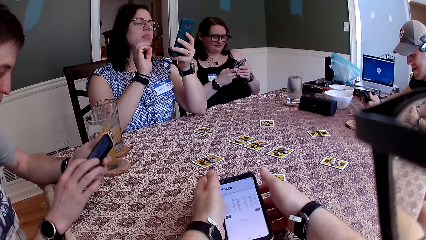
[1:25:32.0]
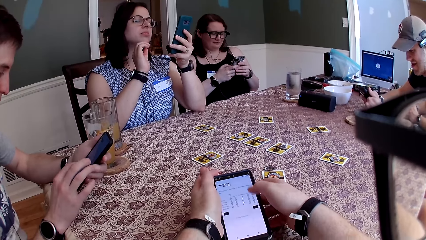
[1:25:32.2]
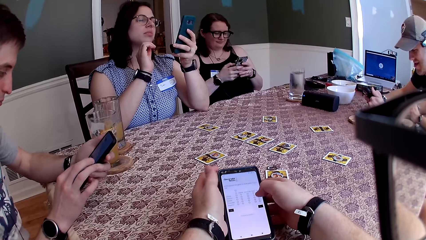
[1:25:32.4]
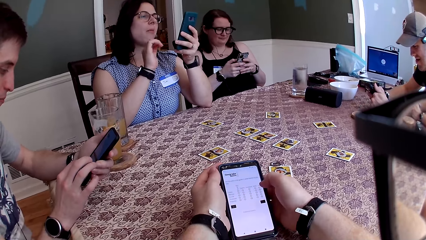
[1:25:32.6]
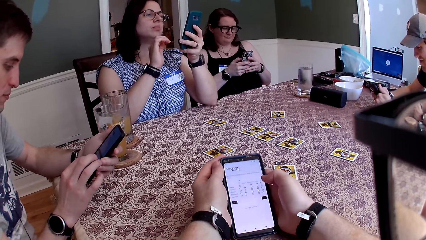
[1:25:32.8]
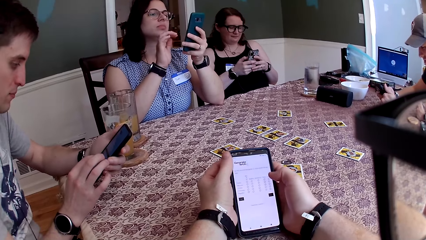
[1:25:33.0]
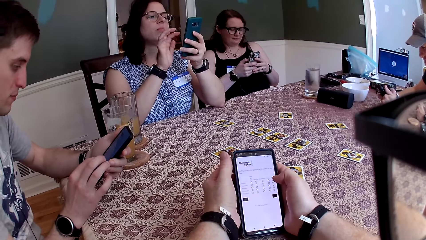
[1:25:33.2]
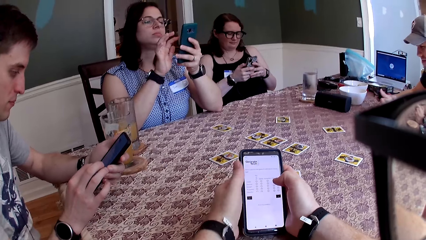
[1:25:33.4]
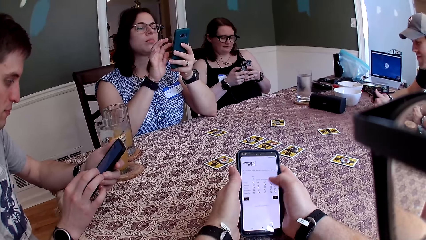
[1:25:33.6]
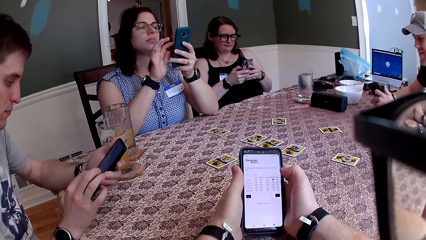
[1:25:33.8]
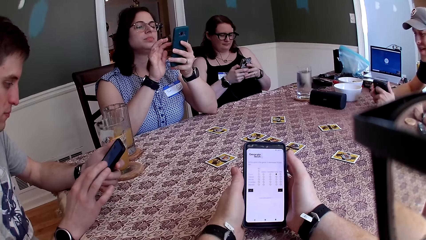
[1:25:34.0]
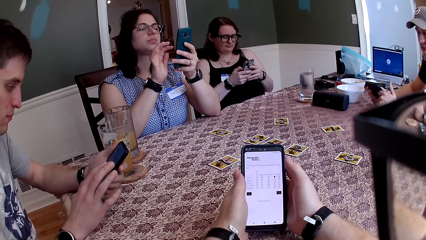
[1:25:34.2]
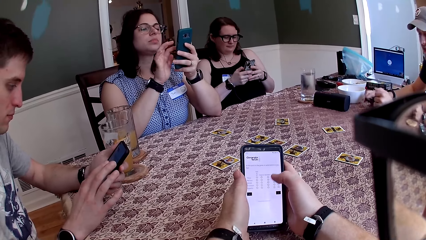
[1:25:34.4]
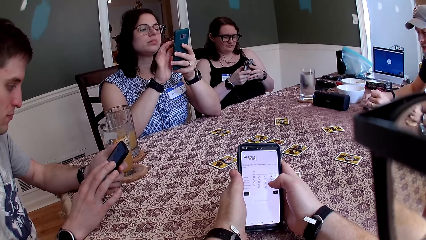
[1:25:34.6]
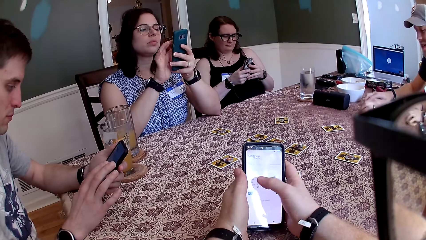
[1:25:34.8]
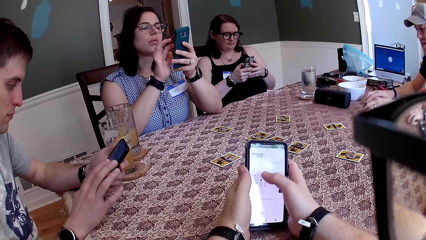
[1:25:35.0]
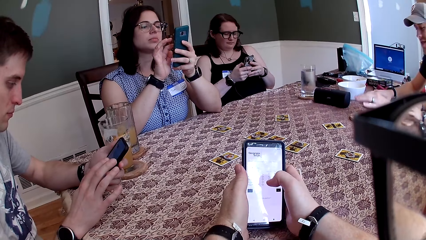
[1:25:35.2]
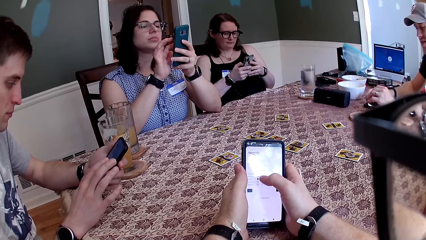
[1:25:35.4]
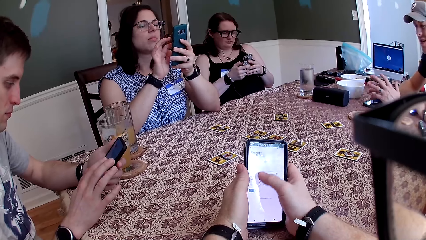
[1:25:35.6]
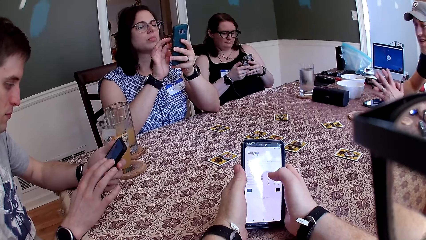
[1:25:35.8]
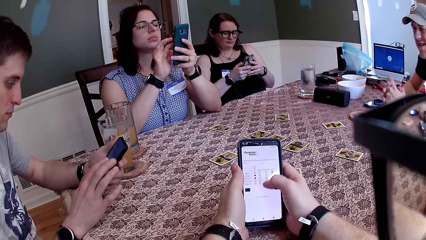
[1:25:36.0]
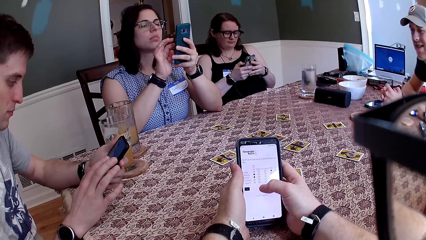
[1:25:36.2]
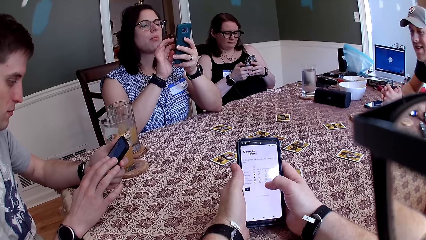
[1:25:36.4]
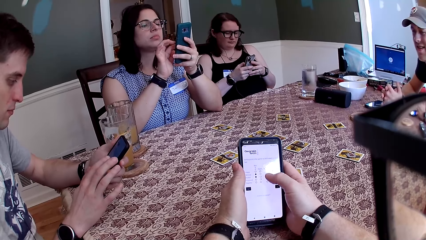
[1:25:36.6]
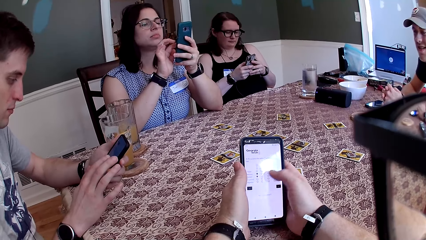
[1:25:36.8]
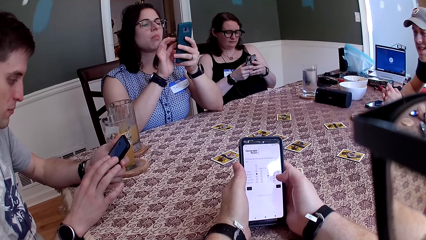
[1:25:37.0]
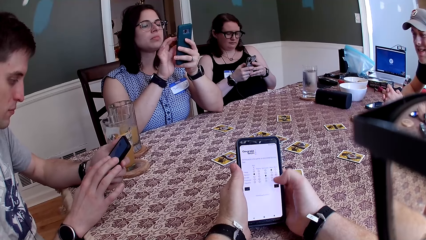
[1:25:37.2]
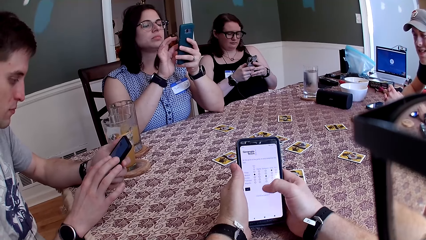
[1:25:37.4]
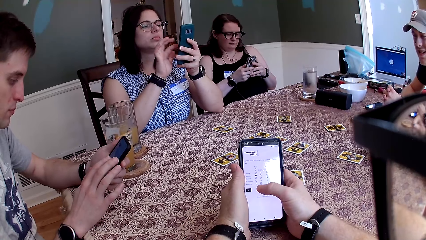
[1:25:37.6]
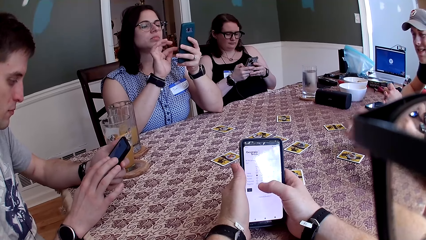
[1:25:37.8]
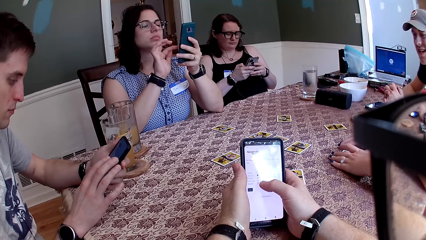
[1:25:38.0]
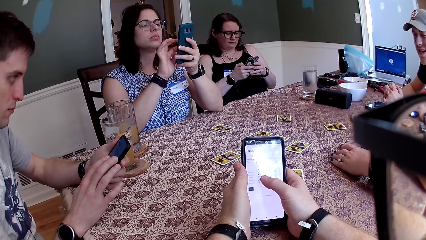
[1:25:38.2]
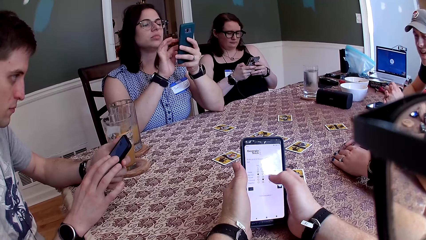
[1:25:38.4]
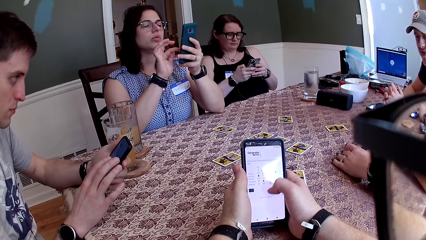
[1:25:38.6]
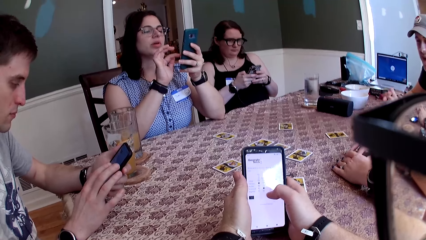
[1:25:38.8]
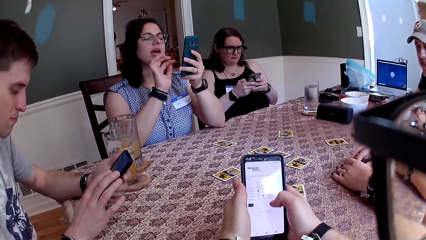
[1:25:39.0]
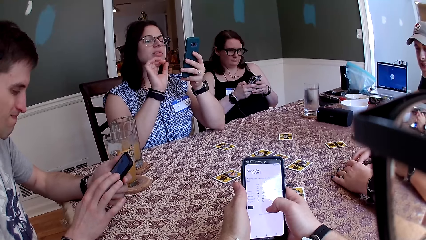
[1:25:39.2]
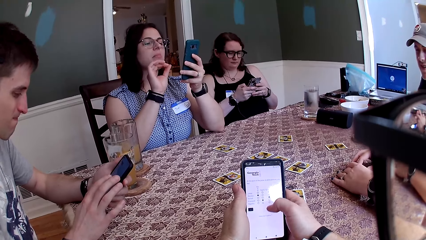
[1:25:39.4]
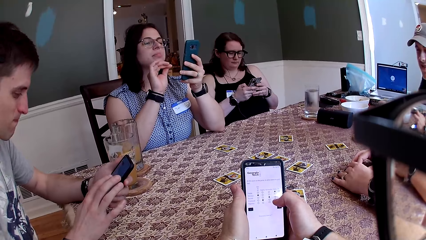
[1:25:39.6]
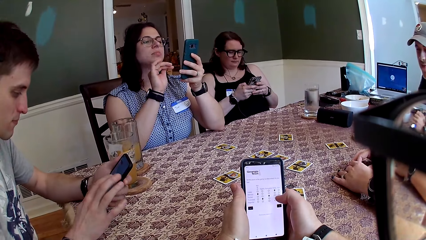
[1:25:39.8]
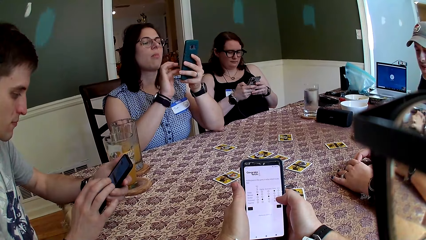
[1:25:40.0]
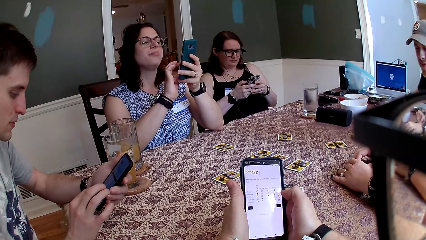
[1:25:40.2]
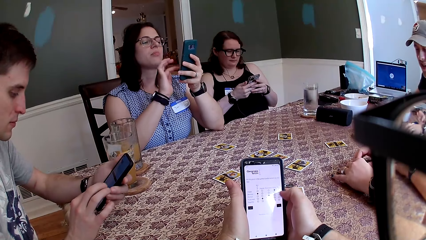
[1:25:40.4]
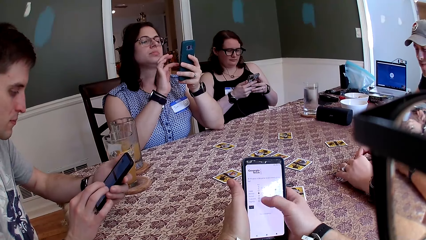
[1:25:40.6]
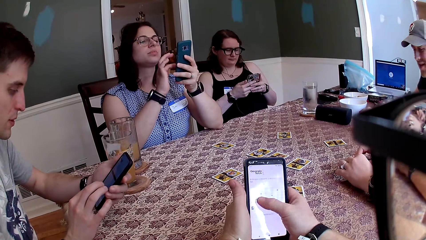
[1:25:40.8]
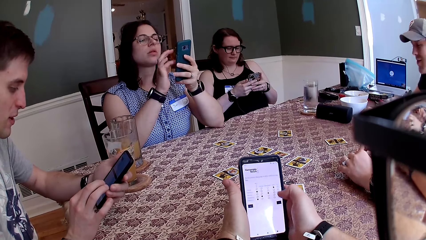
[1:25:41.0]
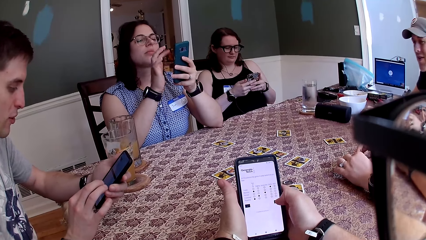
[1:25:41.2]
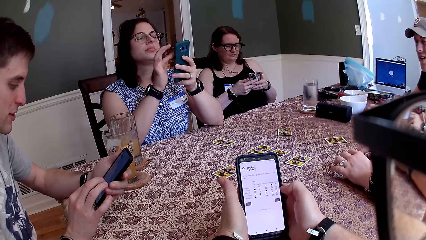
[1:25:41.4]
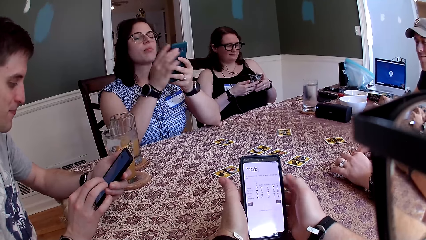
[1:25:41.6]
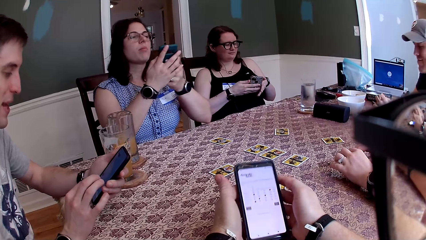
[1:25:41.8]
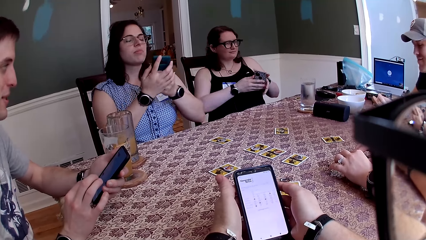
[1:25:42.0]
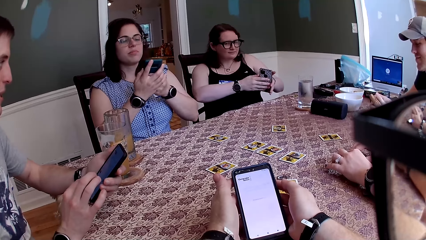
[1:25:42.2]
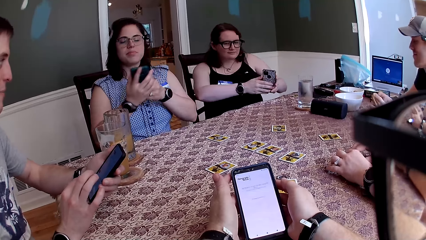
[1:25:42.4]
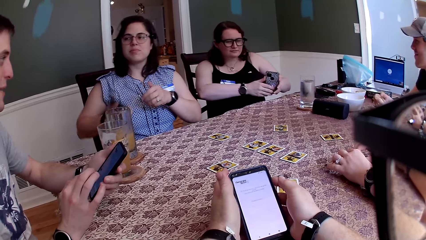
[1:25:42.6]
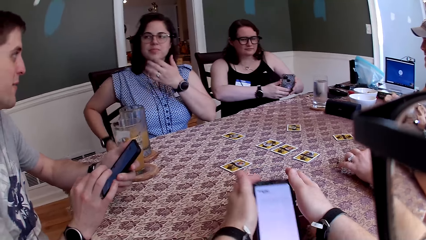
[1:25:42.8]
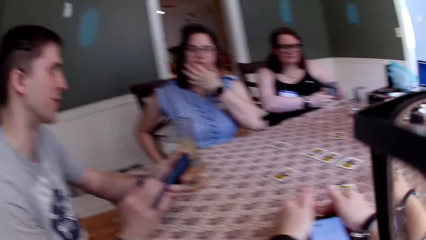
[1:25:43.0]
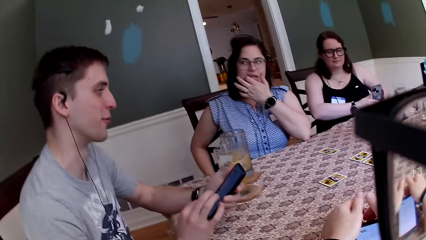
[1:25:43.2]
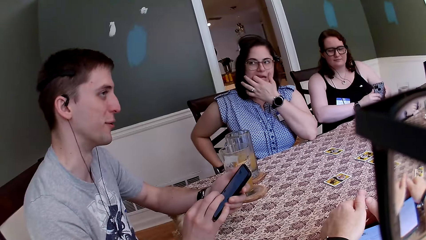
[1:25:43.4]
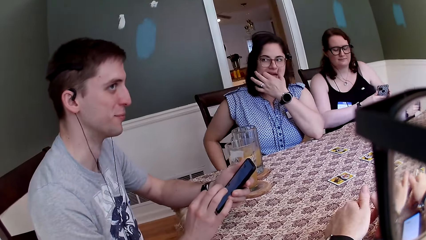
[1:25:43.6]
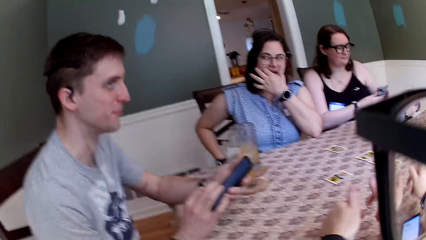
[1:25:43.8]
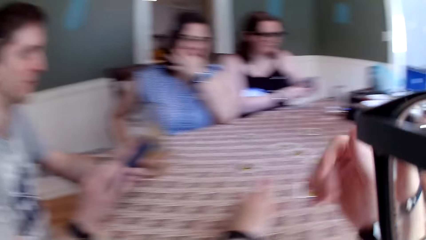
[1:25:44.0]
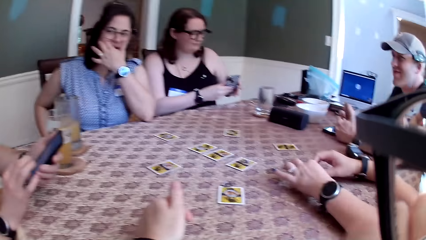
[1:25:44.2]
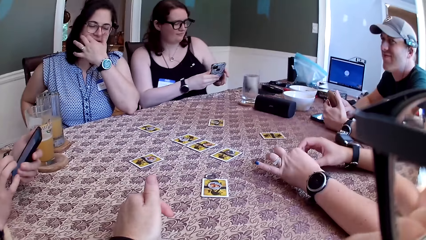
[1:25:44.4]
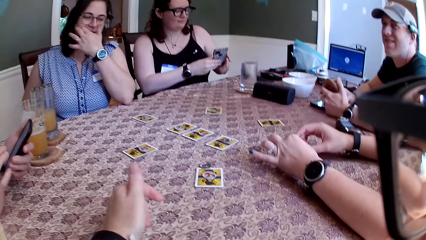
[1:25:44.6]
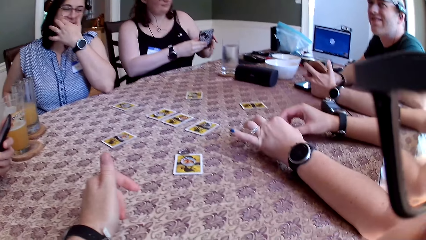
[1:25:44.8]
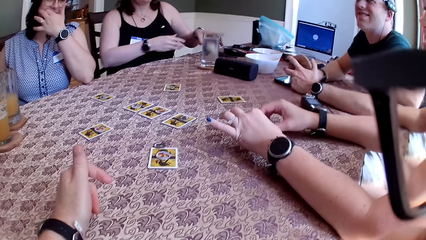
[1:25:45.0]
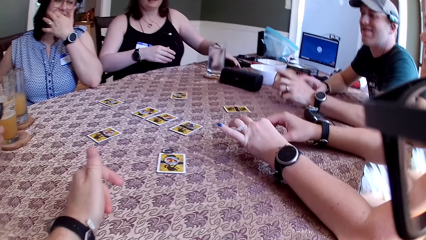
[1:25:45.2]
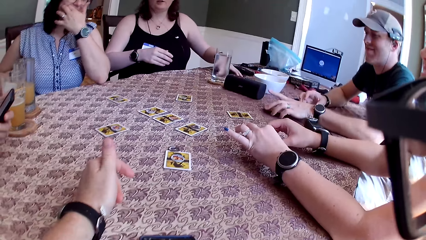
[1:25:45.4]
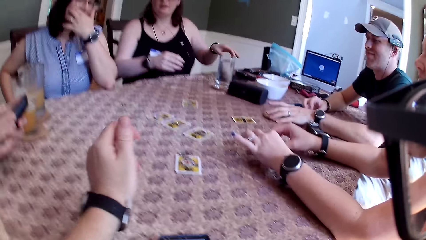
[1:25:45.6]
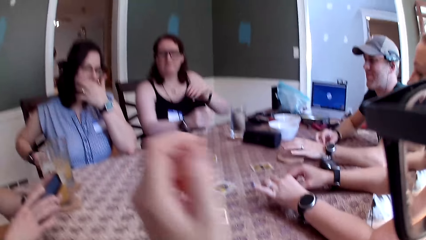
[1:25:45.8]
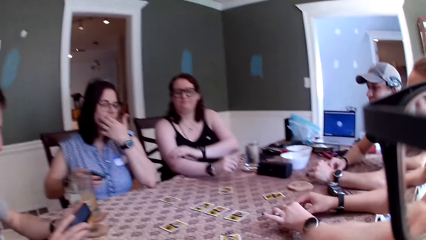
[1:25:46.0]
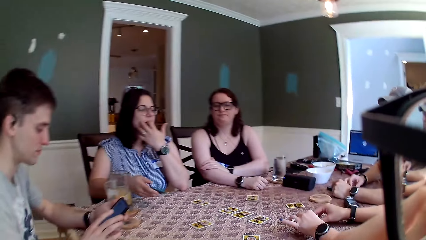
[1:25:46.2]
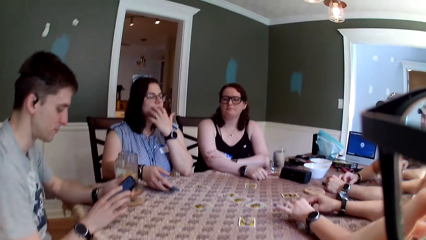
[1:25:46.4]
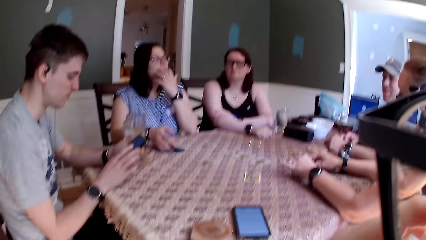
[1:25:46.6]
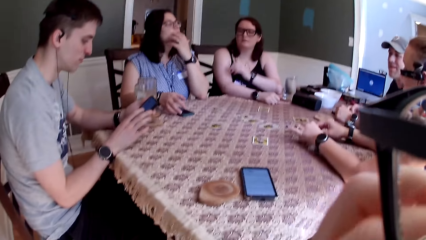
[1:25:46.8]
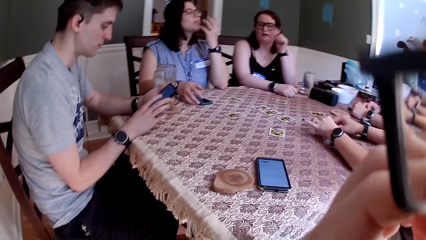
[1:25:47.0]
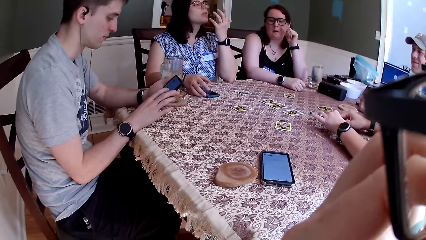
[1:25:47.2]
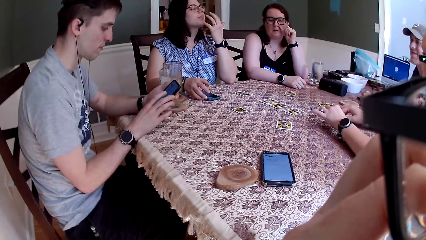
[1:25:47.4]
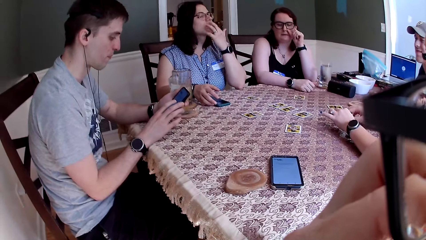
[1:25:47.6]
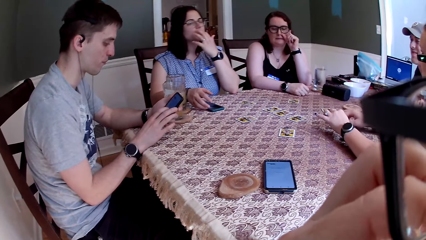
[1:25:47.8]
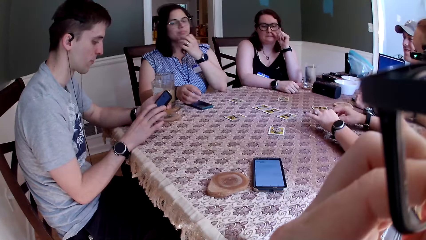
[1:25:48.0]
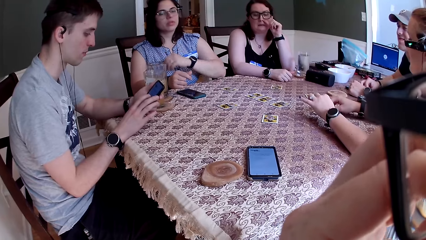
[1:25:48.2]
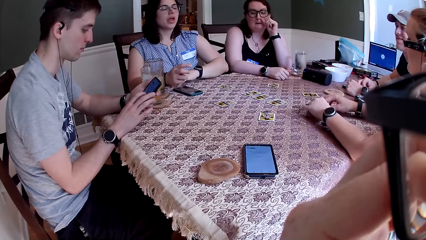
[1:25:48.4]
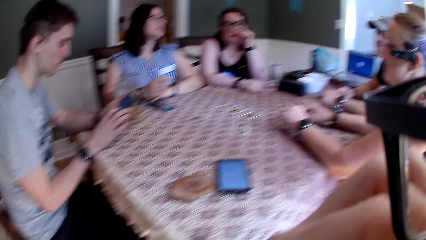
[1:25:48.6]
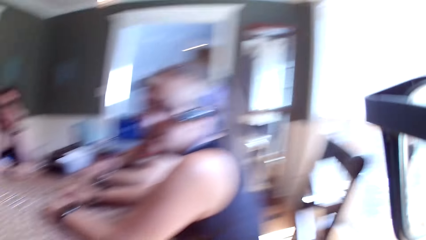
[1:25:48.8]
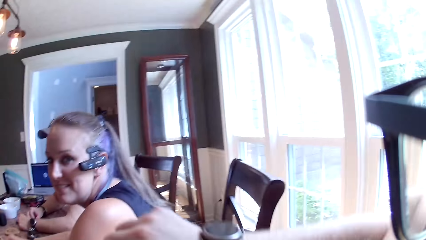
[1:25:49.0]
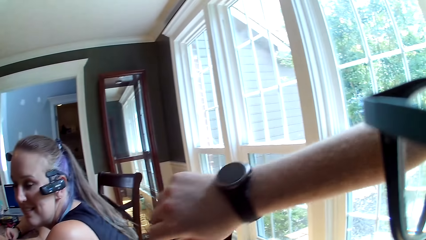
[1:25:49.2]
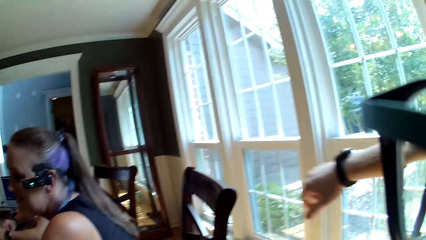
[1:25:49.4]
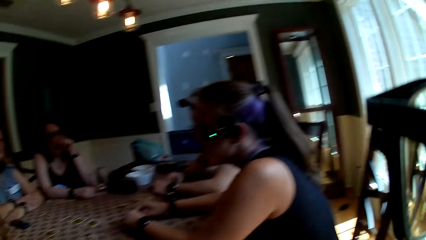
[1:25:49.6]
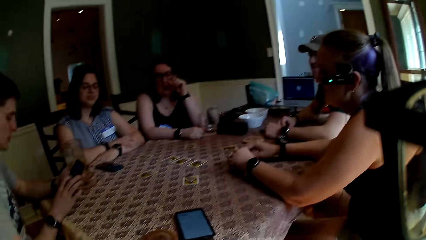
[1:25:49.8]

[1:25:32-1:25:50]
A person places the phone on the table and drops the piece of wood on the table. A woman touches the cards with both hands. A man speaks to the group of people at the table. Another man speaks to the group of people at the table. The camera wearer drops his phone on the table. Another person pockets the phone. Another woman drops the phone on the table with her left hand. The other man drops the coaster on the table with his left hand. A third woman drops the phone on the table with her right hand. The camera wearer does something with his hand. The third woman converses with a group of people.
